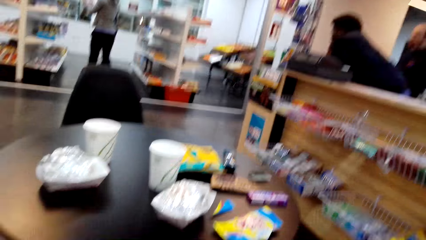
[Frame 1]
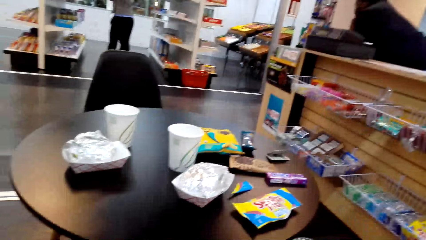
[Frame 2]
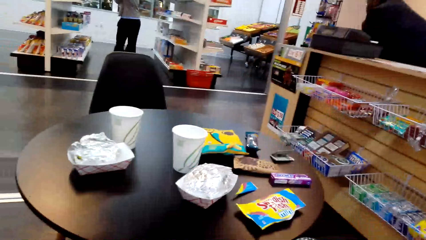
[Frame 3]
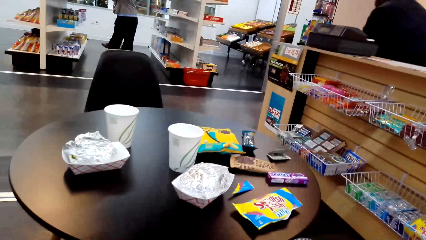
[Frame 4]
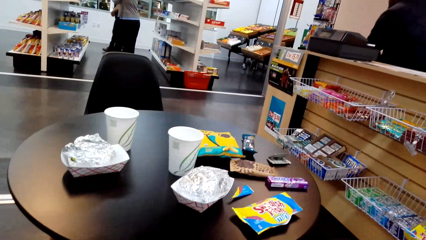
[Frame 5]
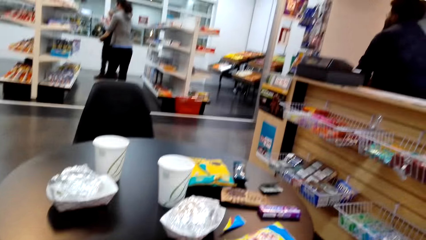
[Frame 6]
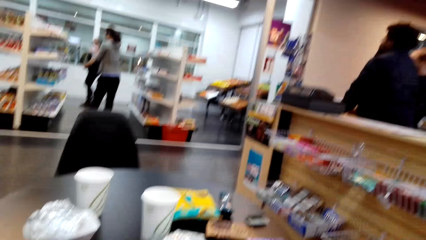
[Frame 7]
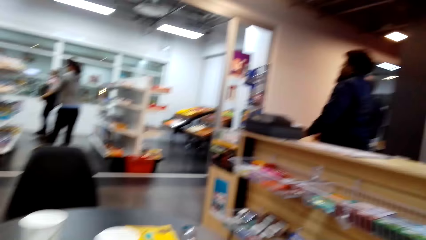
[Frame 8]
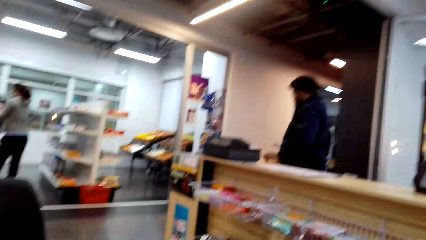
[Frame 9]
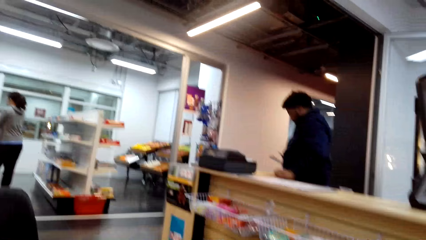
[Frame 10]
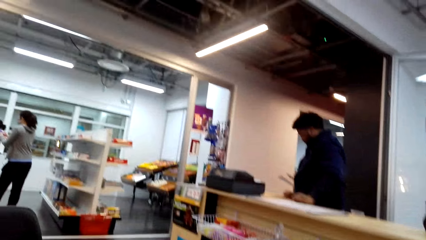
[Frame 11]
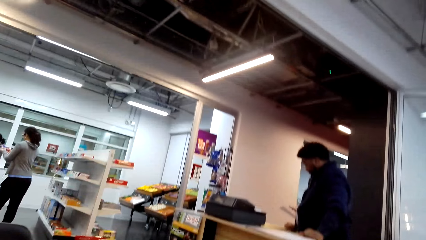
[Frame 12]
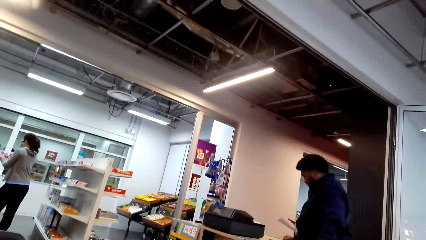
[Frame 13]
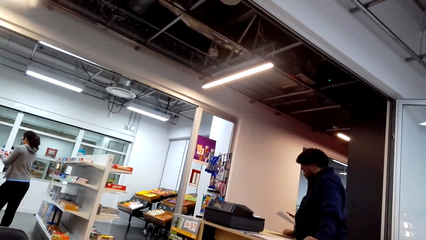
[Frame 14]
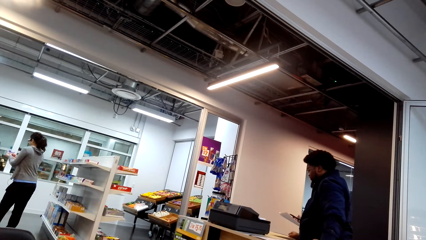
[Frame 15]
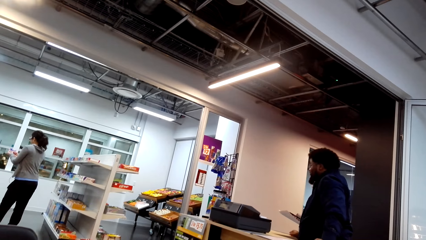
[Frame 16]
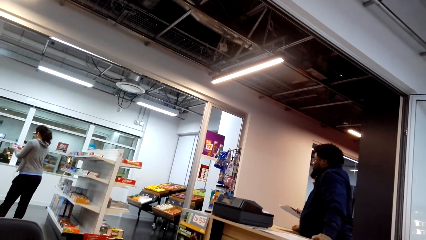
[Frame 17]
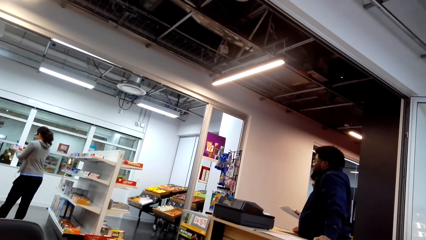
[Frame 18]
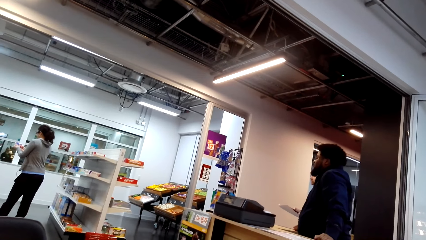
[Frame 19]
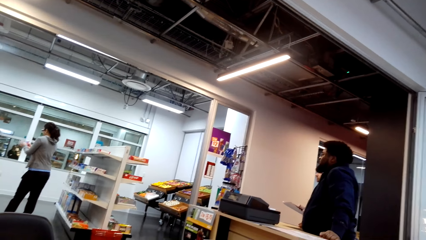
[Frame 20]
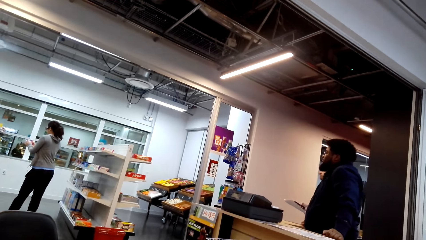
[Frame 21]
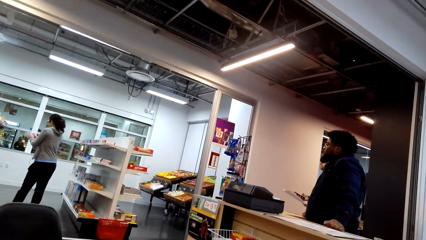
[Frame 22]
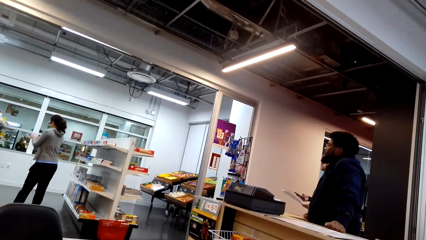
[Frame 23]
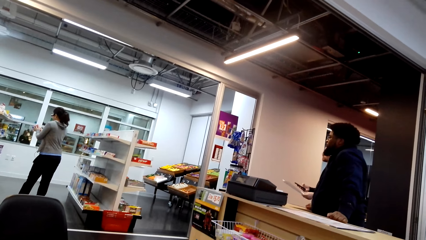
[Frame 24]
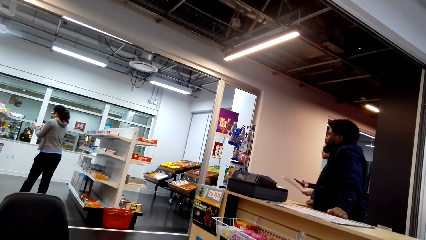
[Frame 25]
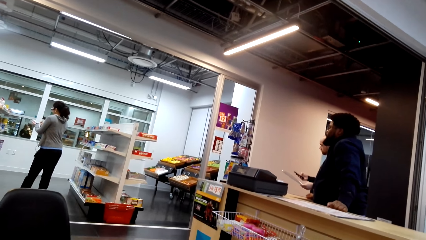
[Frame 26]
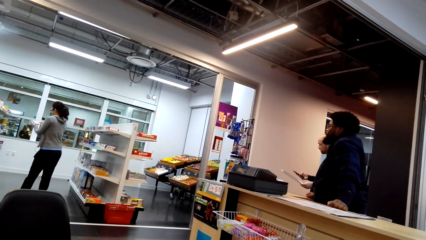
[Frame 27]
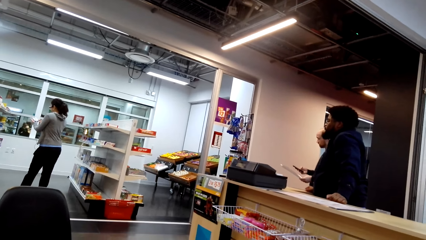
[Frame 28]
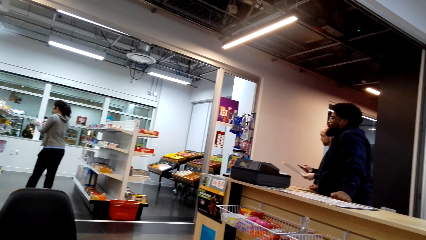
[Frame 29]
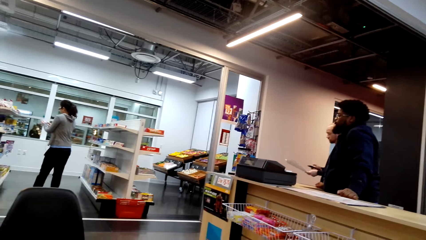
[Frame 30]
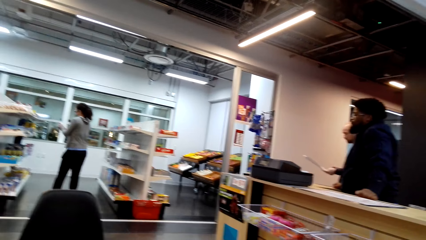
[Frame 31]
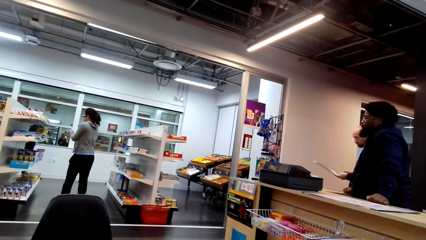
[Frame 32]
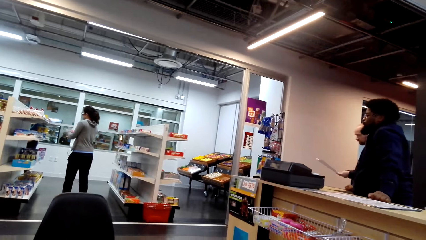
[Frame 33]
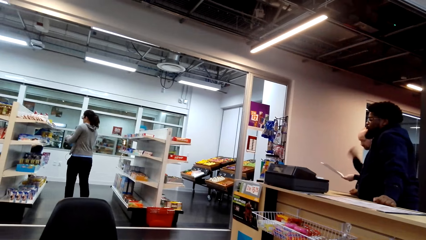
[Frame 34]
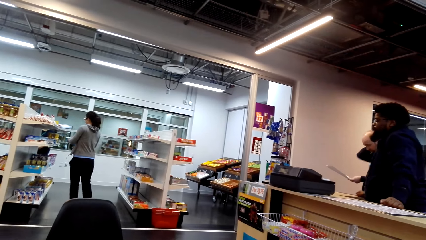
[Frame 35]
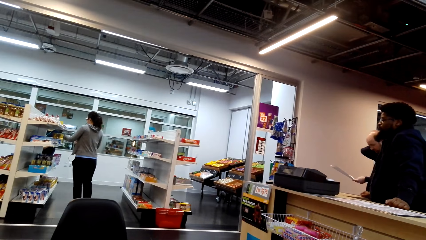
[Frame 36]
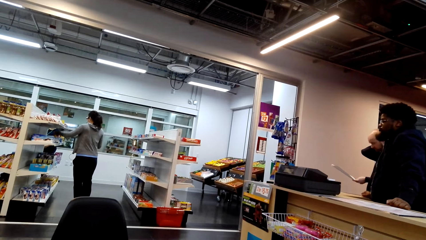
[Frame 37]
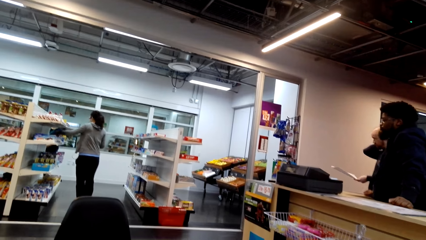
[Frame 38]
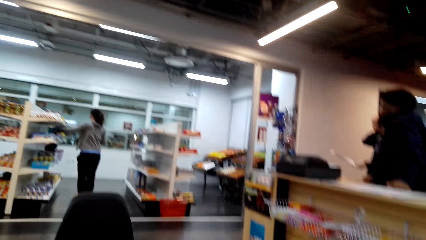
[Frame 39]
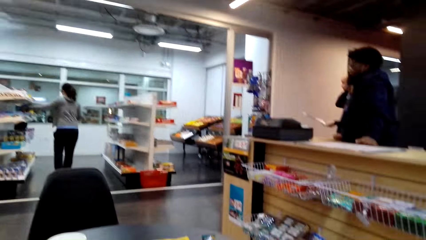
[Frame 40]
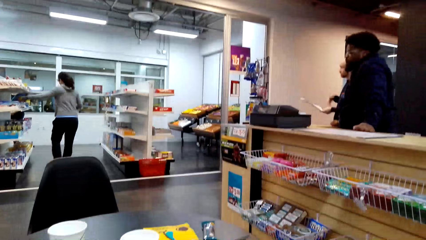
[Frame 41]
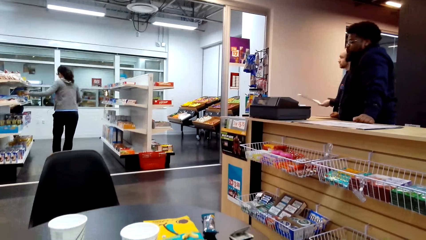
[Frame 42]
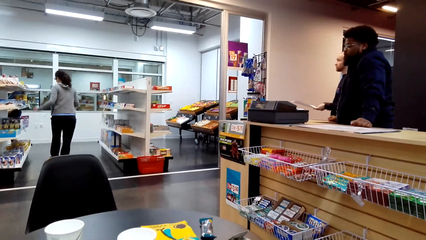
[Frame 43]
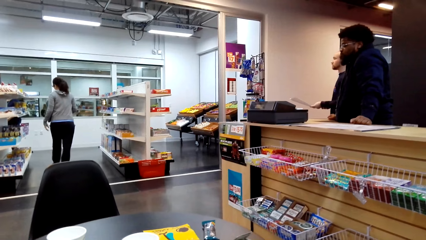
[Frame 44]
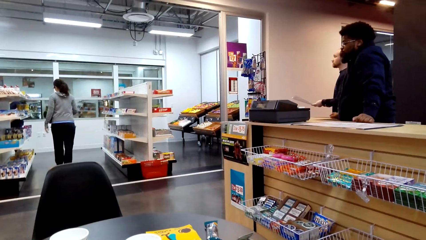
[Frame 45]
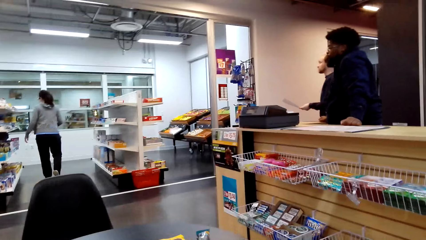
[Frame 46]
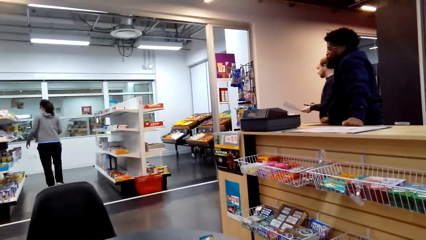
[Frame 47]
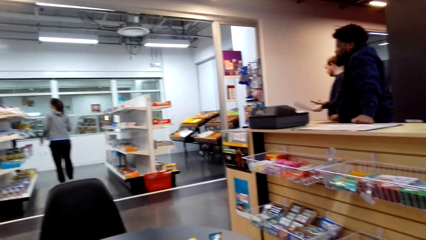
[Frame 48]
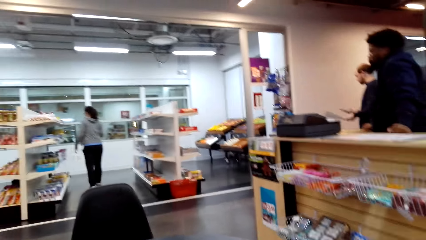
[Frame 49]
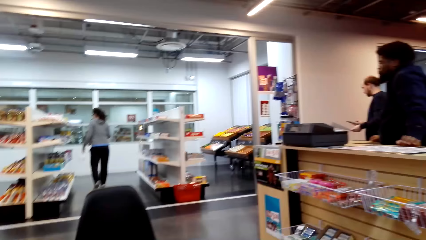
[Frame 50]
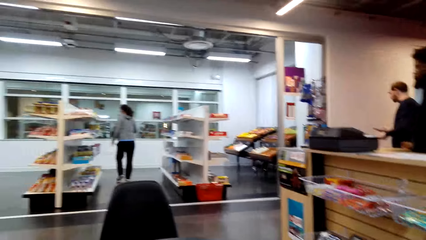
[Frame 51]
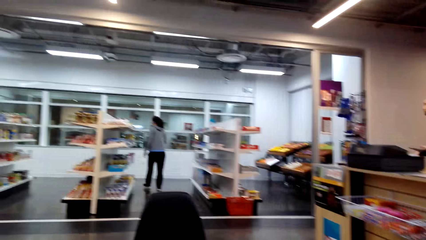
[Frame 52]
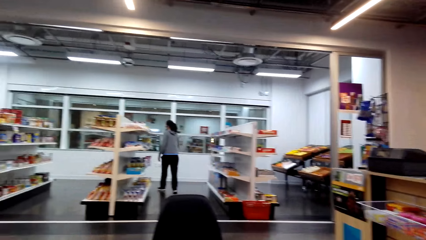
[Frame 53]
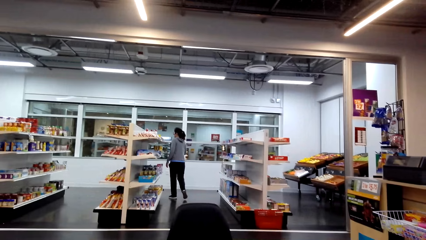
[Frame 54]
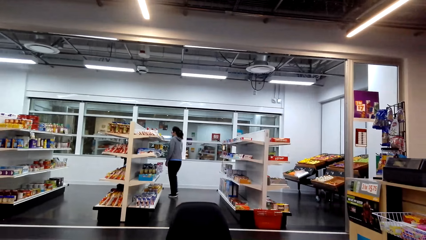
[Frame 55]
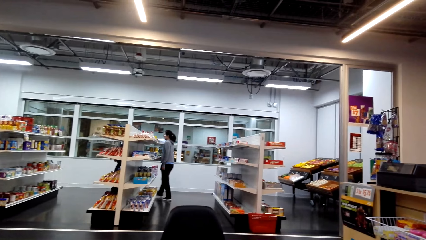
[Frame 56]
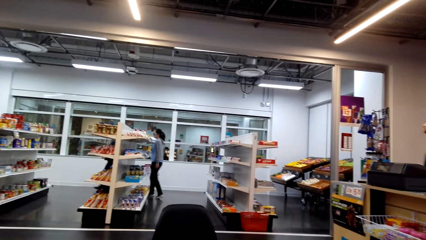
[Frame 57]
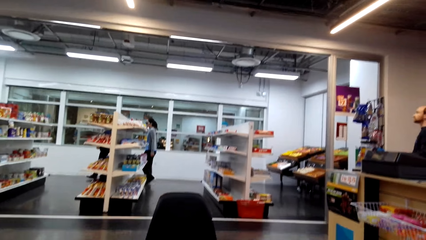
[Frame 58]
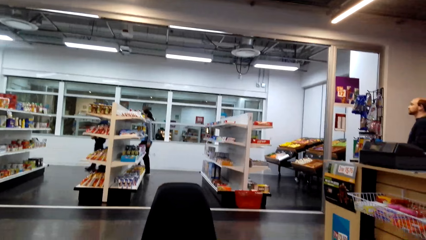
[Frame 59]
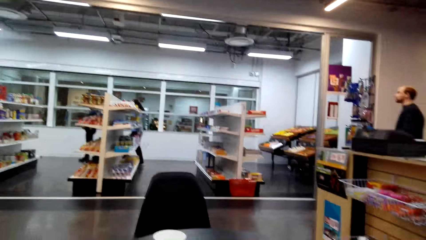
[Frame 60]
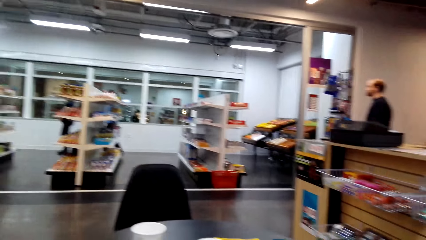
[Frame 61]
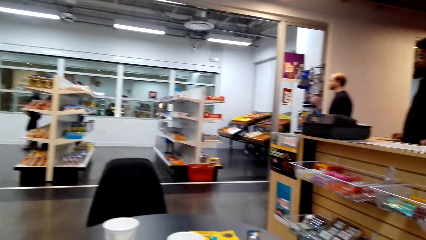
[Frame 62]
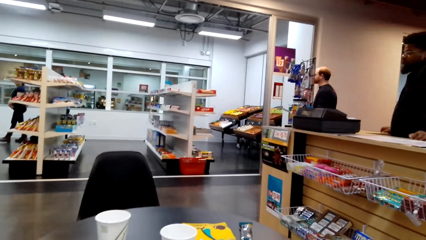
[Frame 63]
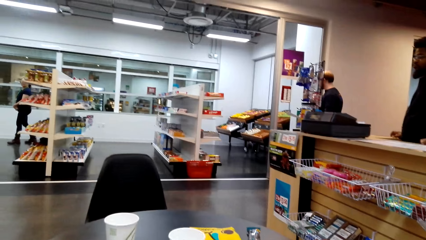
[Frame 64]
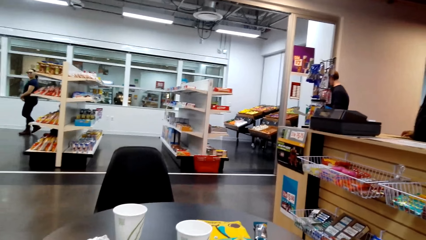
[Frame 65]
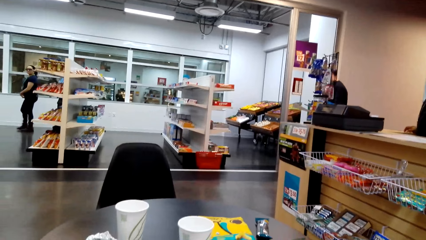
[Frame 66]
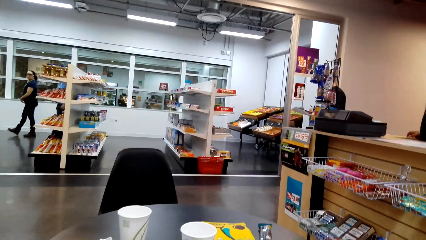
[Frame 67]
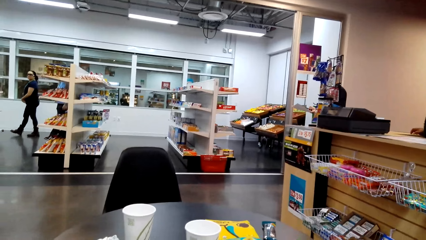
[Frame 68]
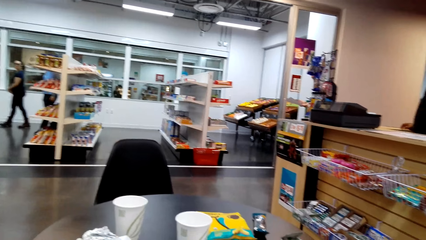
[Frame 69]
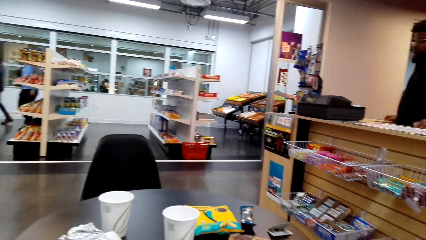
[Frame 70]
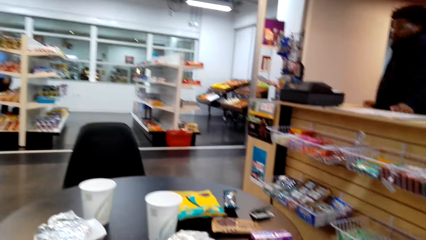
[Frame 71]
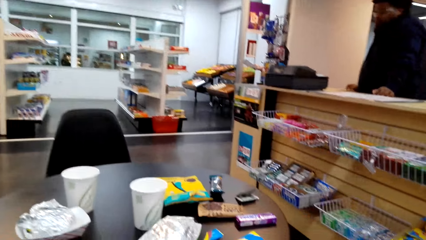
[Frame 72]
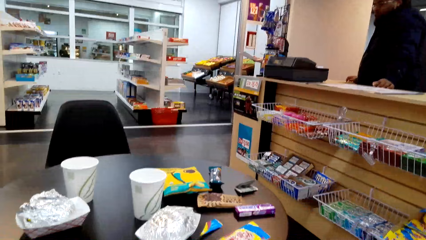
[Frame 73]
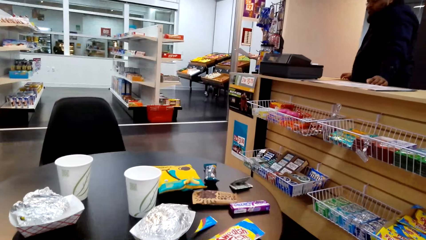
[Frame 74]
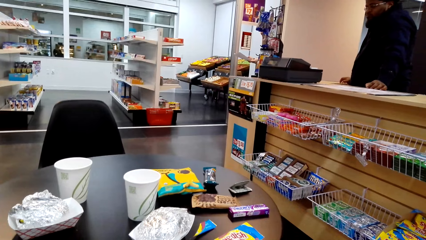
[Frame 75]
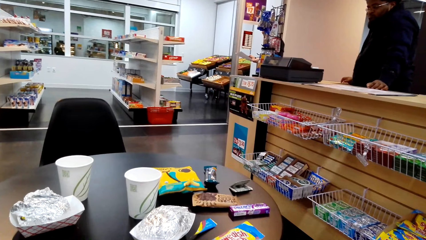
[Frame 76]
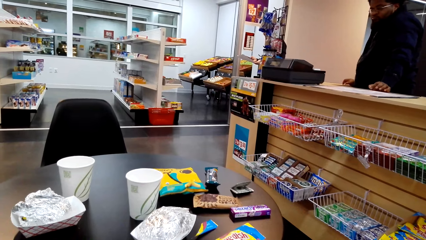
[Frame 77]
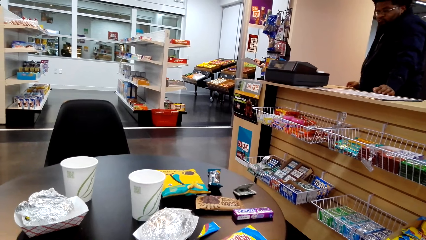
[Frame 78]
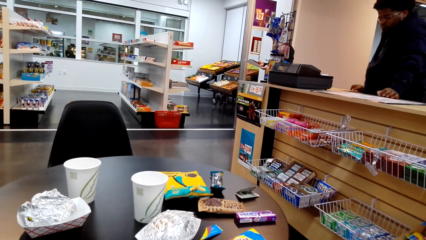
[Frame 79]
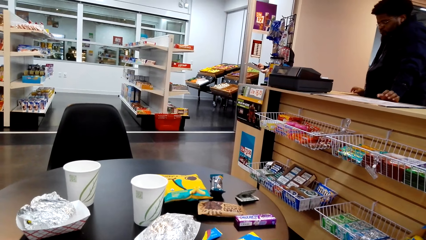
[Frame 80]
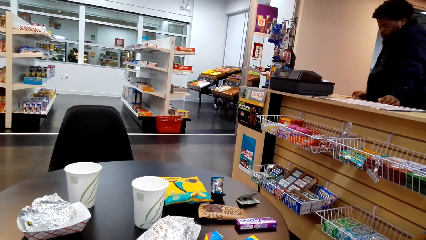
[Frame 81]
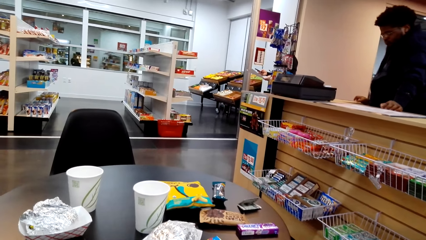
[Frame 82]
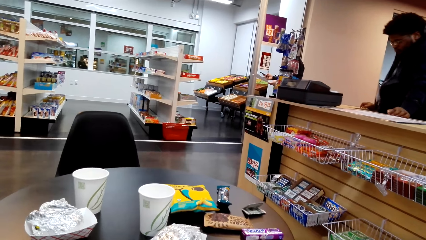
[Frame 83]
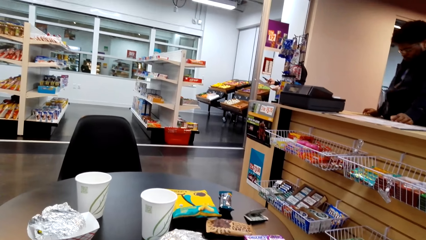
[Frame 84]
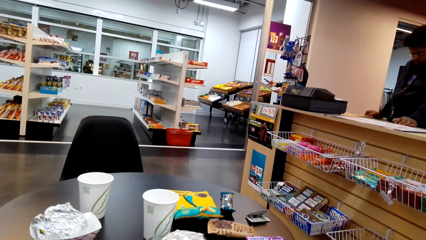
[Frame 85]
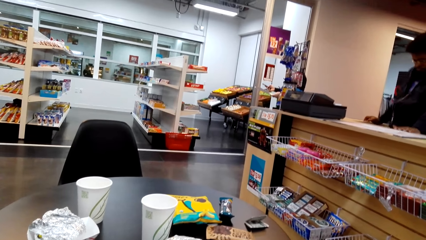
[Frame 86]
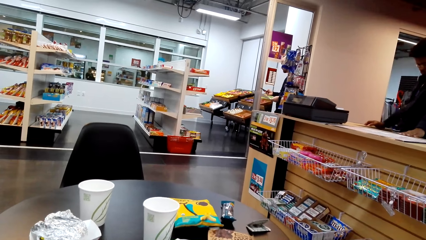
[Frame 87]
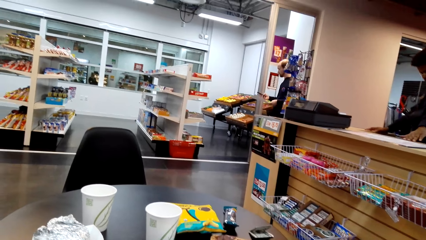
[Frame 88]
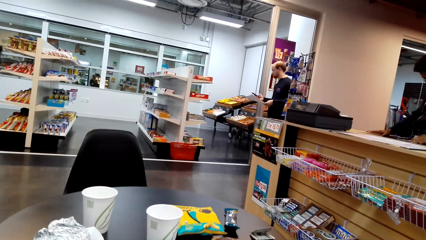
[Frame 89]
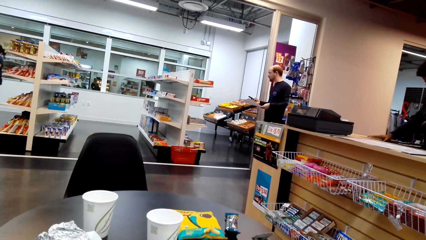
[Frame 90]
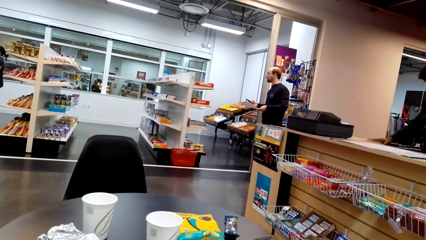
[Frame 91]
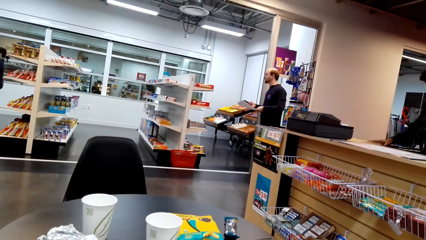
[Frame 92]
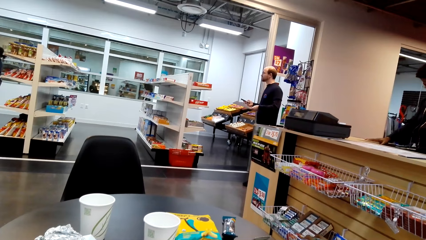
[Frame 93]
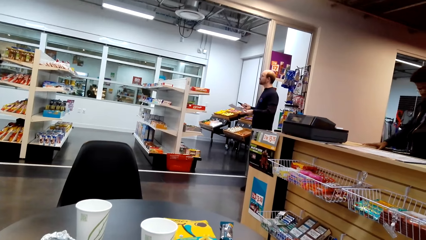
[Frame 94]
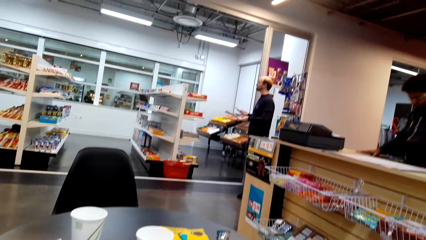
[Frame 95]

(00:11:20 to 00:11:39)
A person operates the cellphone. The person walks in the supermarket.
